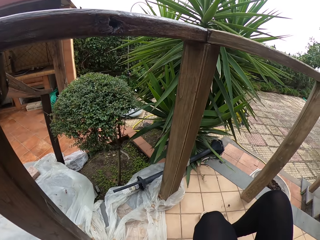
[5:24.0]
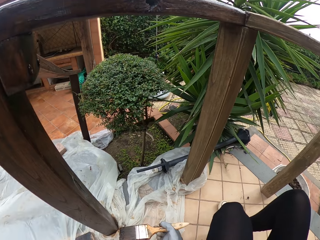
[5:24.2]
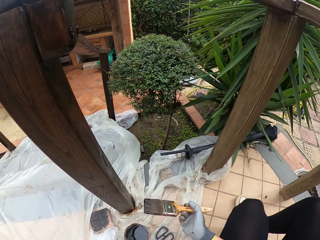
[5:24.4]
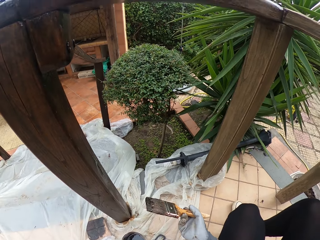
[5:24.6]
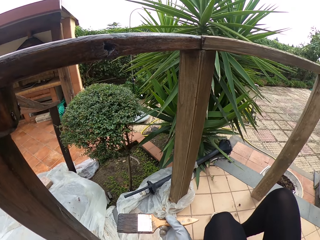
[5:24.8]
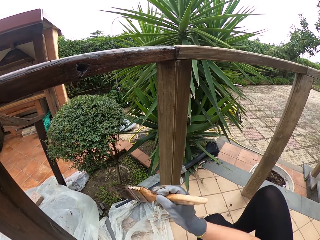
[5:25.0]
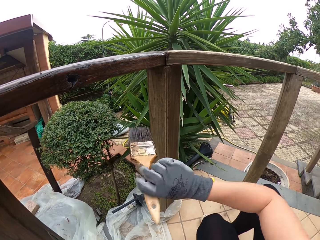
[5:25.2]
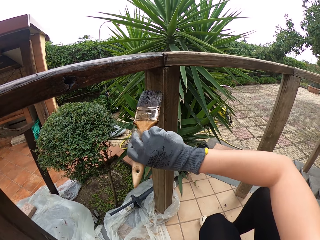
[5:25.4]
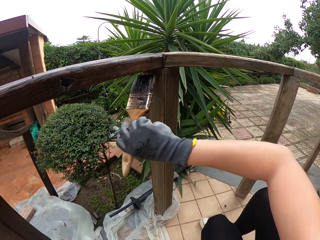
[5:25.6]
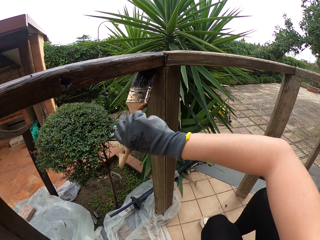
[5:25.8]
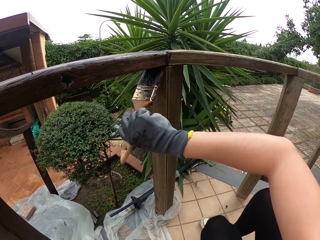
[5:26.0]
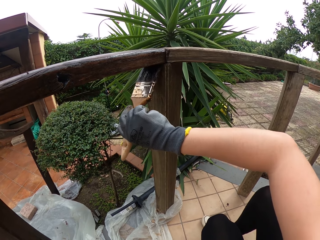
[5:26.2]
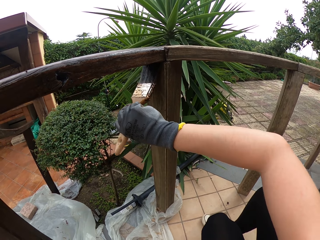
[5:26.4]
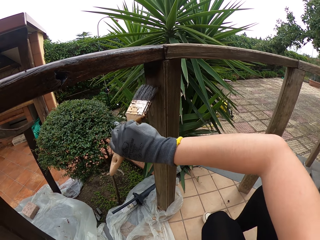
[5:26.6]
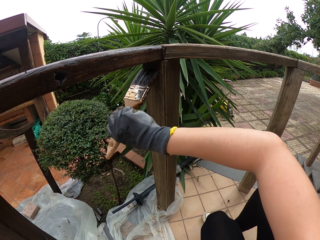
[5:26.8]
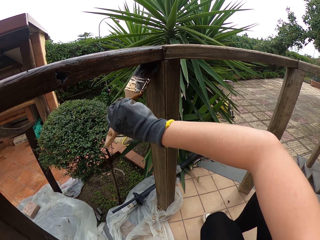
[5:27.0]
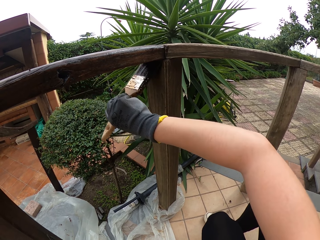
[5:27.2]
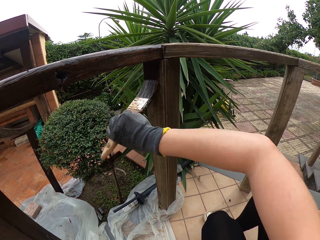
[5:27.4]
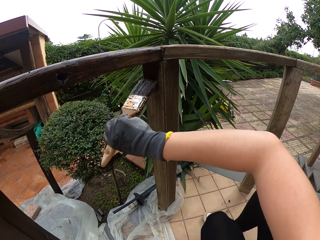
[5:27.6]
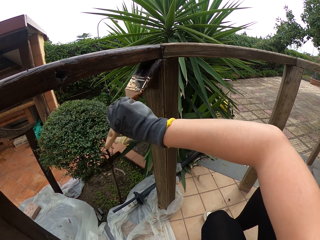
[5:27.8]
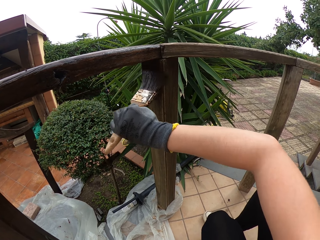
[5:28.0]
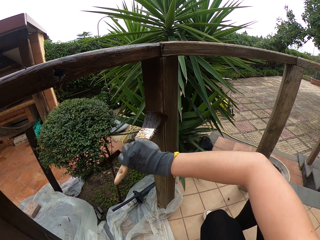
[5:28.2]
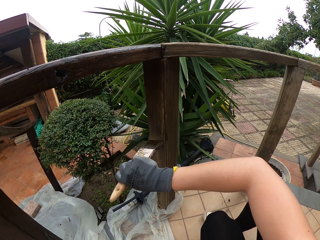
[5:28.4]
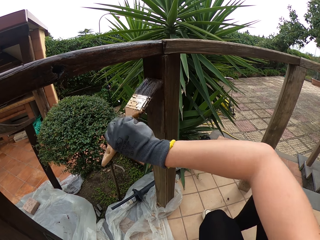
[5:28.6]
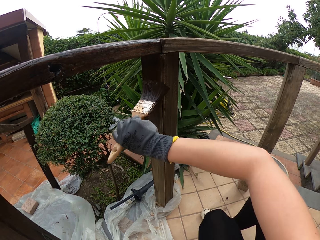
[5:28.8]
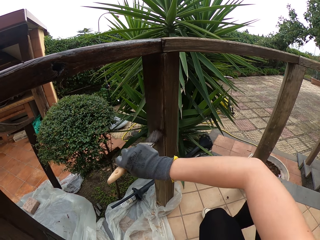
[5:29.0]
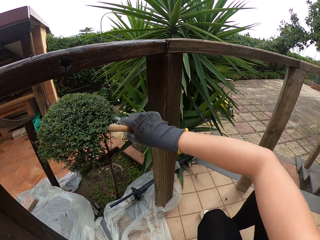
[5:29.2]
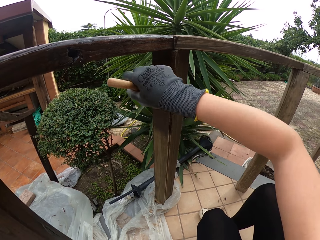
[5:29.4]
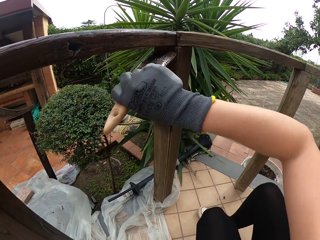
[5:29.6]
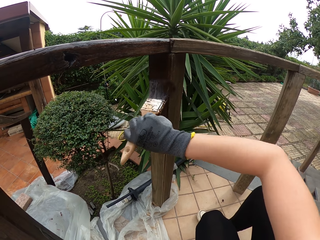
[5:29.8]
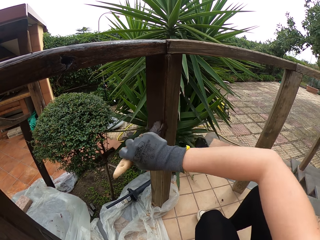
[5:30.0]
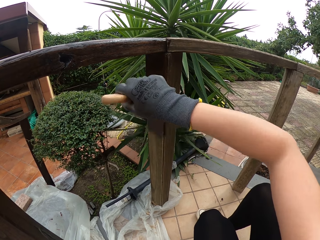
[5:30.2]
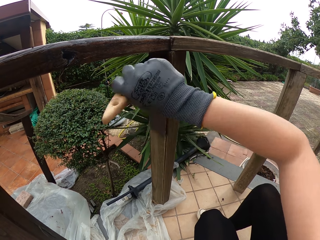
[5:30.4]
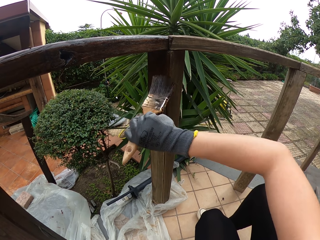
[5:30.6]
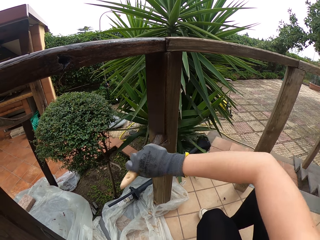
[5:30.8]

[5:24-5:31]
The camera wearer paints the wooden rail with the brush.

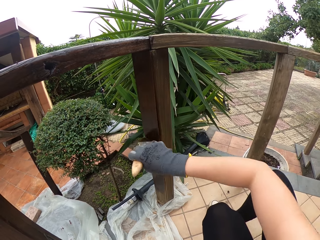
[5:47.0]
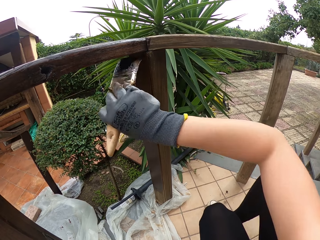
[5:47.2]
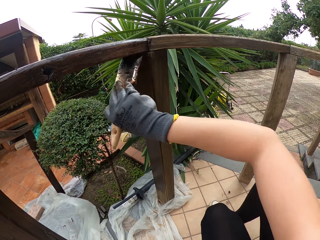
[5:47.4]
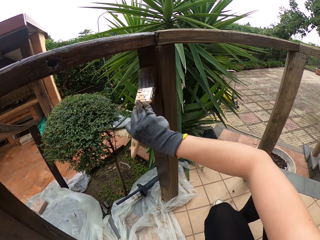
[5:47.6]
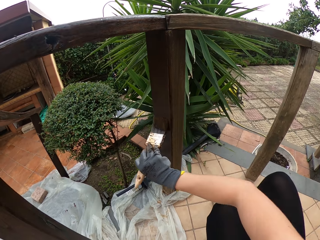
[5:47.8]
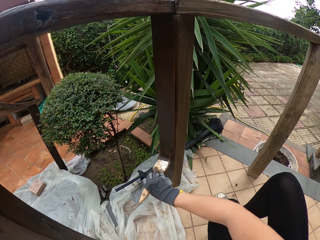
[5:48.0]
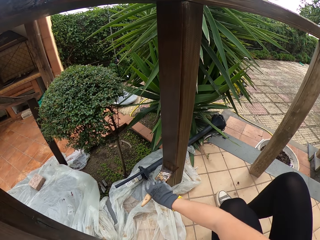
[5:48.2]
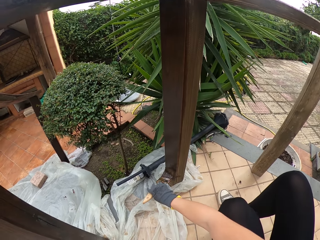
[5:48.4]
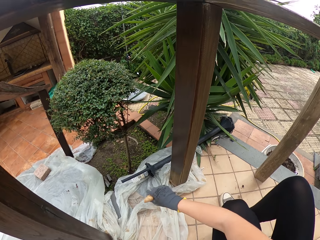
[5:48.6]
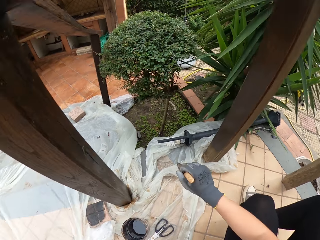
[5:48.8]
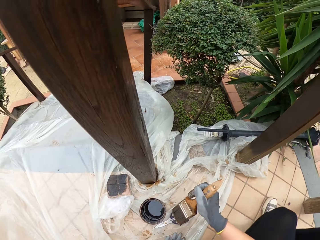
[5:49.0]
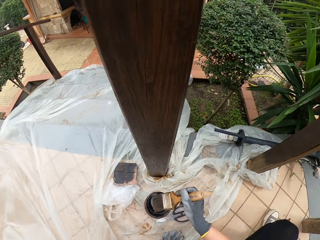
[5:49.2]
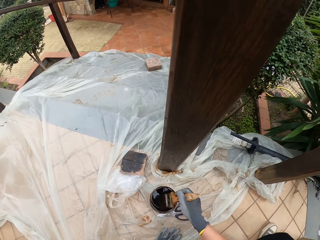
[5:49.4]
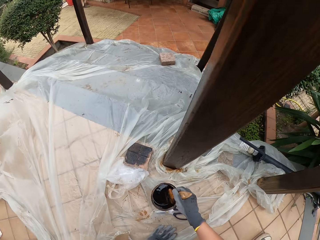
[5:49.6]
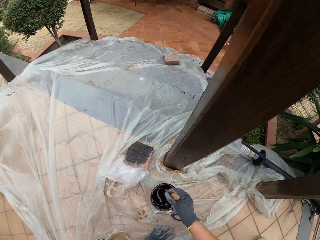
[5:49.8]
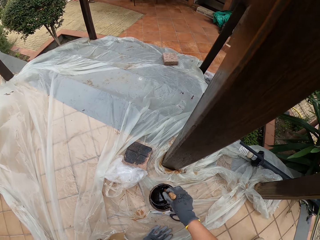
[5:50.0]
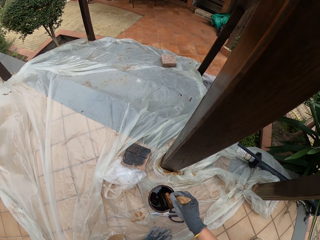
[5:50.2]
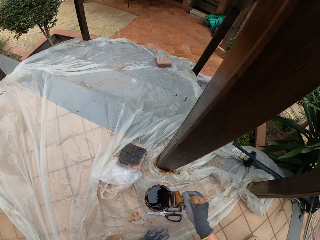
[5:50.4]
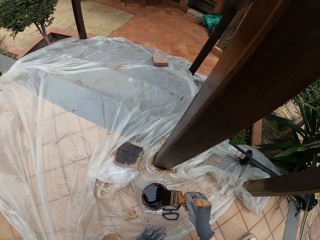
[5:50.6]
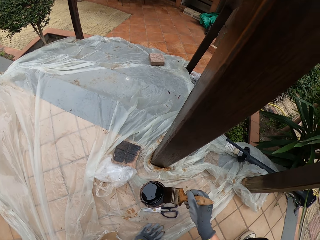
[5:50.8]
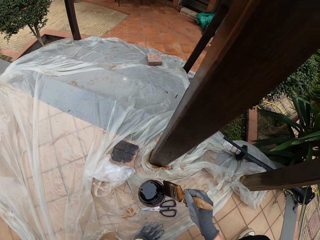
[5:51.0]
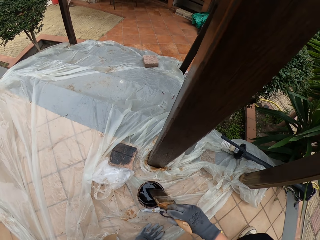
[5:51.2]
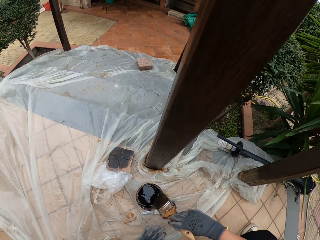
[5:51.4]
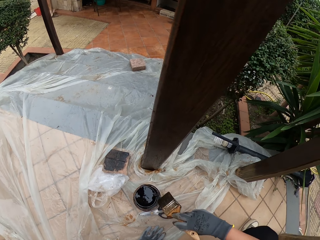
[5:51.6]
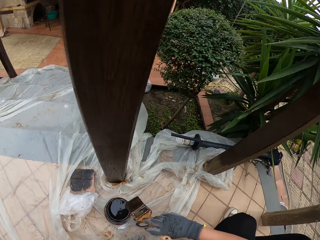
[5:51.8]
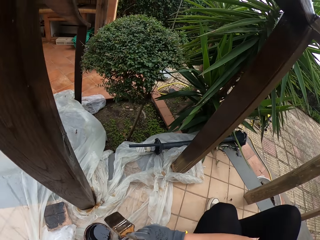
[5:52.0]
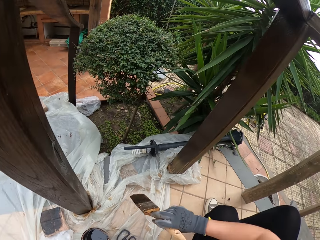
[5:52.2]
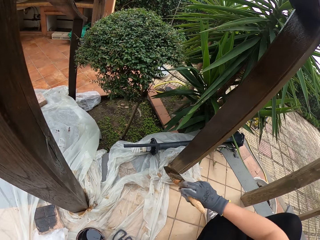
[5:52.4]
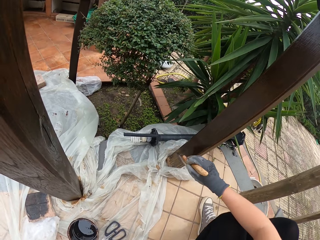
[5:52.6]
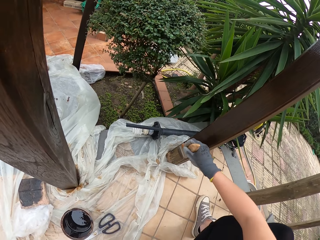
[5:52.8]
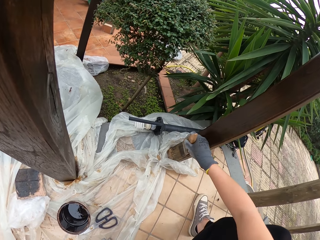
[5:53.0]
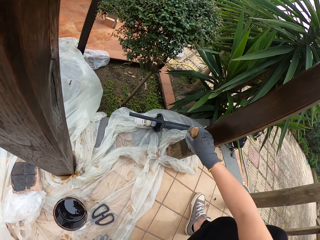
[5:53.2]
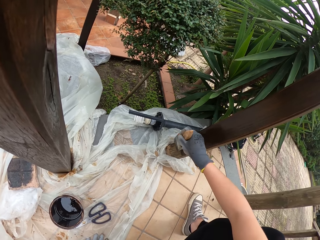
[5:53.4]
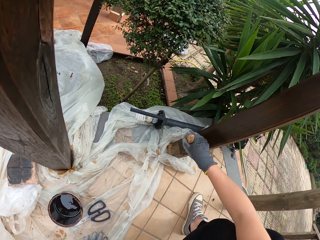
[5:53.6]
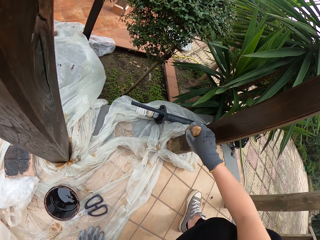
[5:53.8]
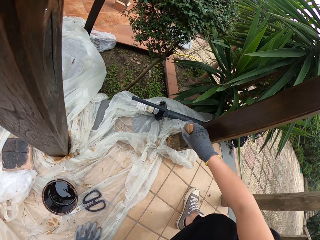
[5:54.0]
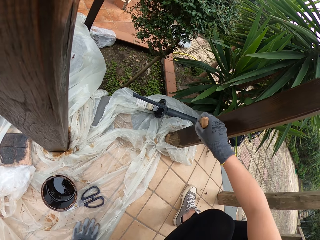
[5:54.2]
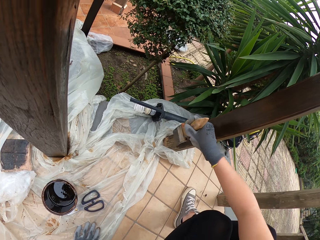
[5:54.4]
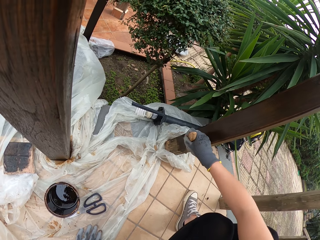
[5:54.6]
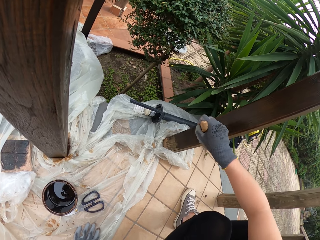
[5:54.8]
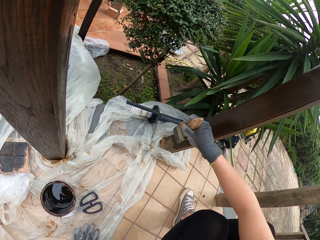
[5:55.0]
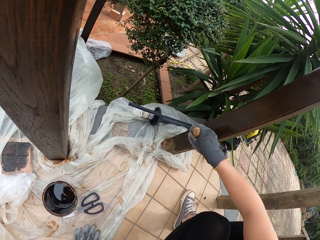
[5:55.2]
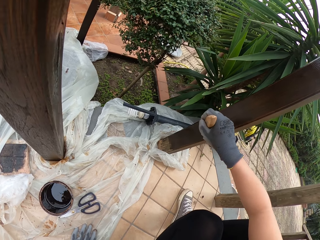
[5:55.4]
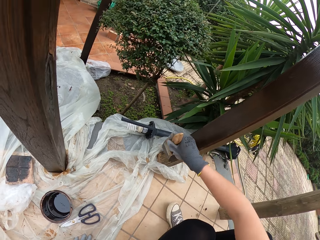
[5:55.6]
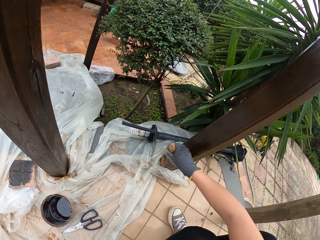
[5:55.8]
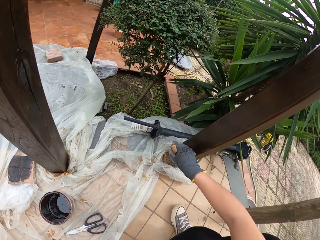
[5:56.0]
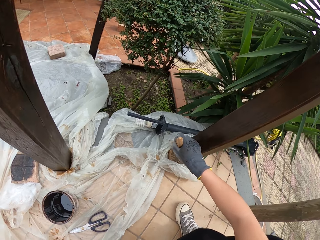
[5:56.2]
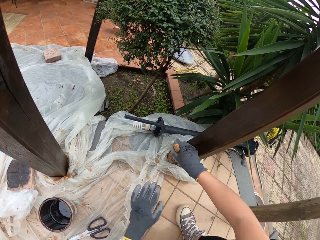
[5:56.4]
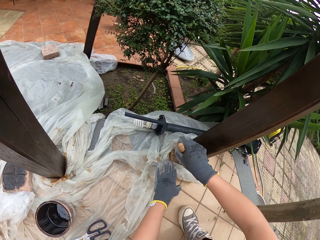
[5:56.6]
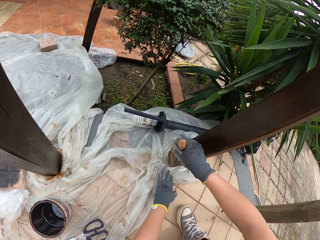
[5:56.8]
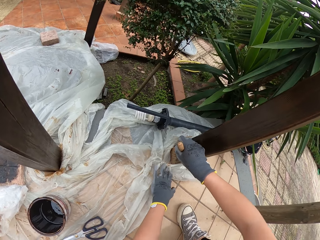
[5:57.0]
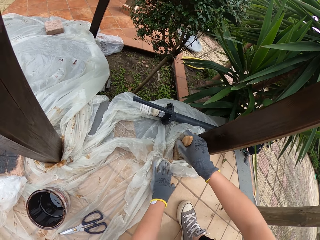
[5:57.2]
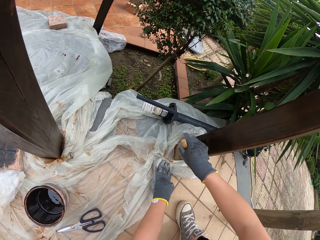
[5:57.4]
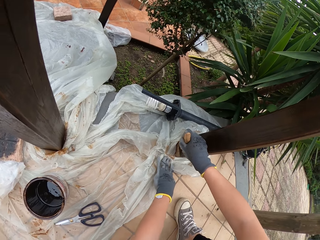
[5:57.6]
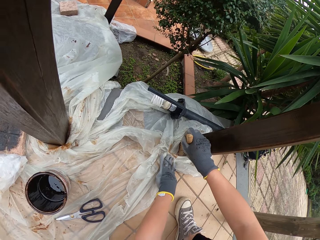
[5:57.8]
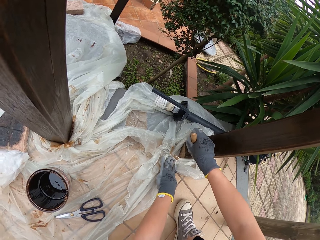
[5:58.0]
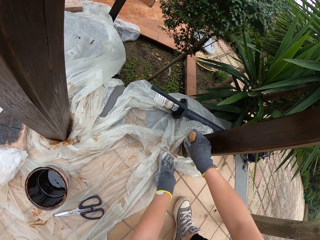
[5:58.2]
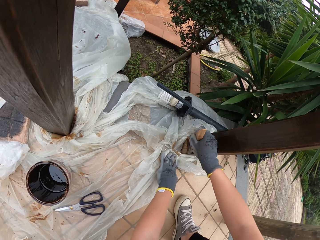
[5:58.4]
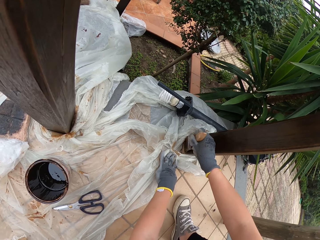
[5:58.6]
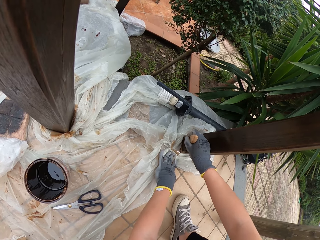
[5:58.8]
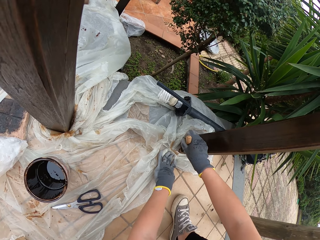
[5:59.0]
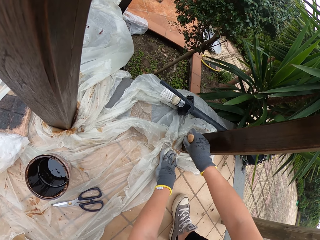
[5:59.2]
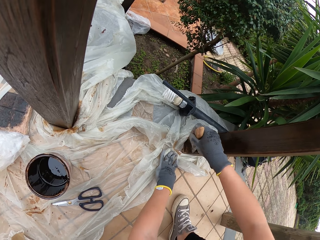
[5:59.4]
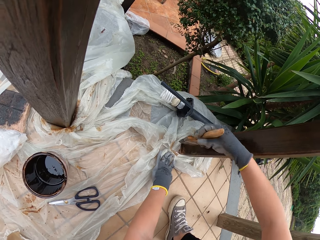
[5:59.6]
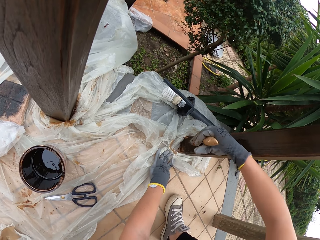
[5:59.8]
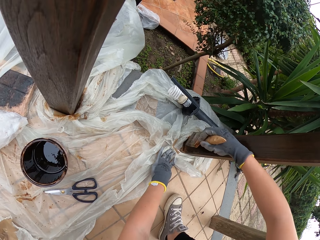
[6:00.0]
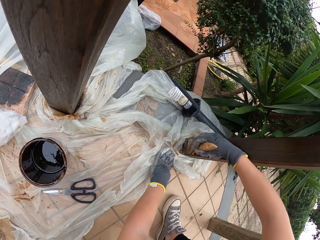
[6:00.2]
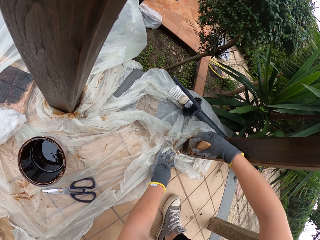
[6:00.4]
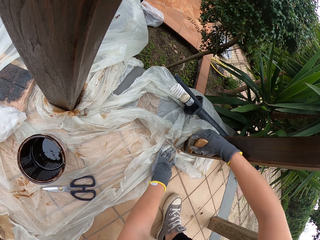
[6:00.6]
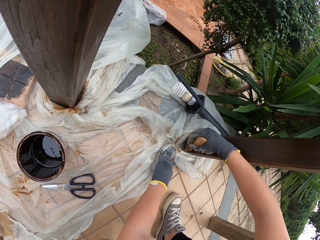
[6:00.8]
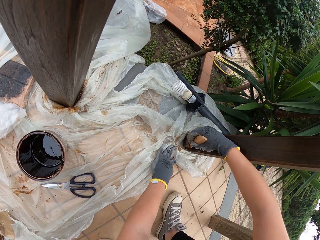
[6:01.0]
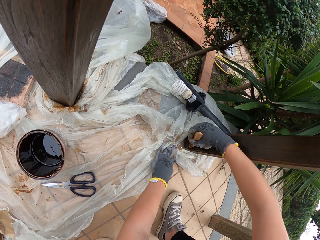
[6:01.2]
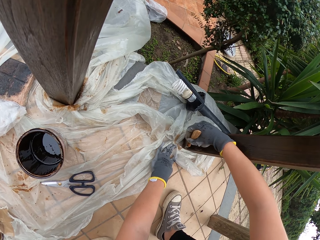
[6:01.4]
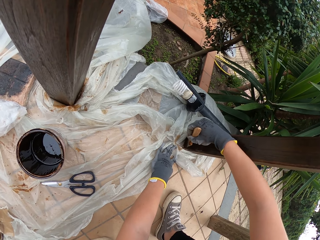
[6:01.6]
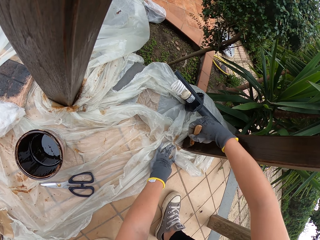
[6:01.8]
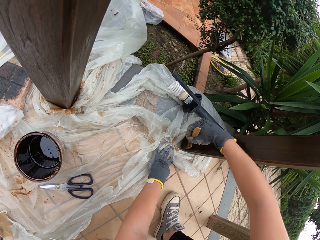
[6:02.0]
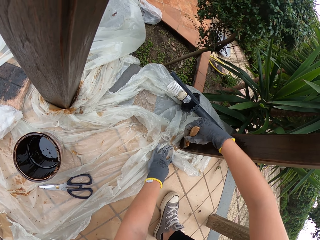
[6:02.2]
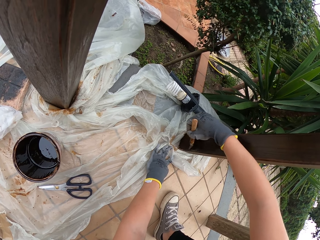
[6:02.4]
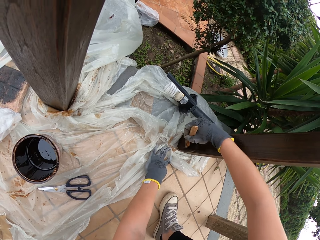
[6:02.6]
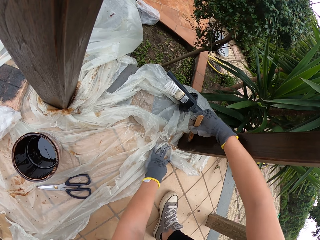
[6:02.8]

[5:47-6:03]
The camera wearer removes the brush from the wooden rail. He dips the brush in the paint in the tin. He rubs the brush on the edge of the paint container. He paints the wooden rail with the brush. He presses the nylon on the floor with his left hand. He holds the paper.
